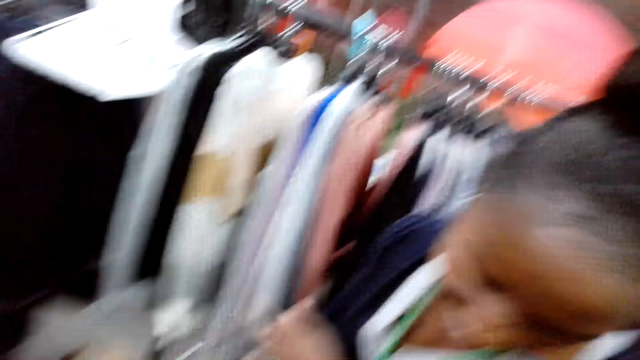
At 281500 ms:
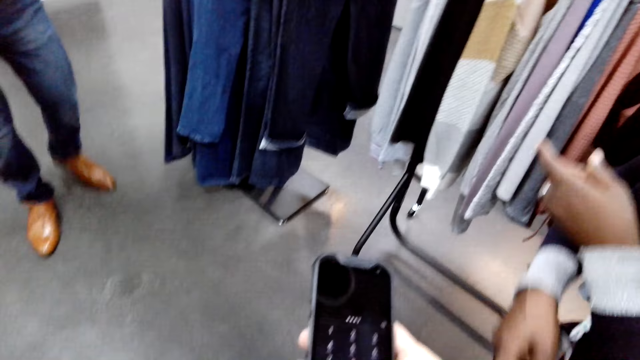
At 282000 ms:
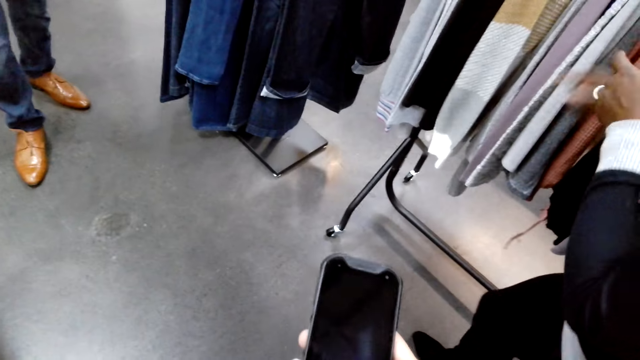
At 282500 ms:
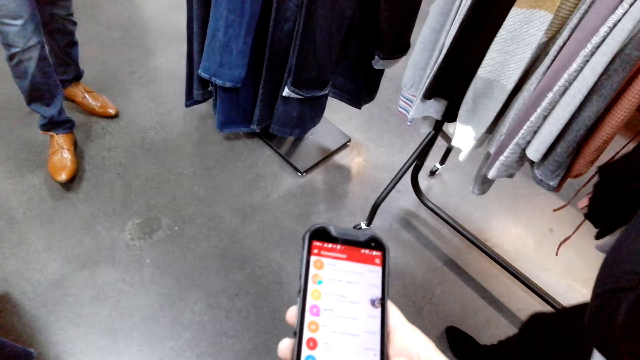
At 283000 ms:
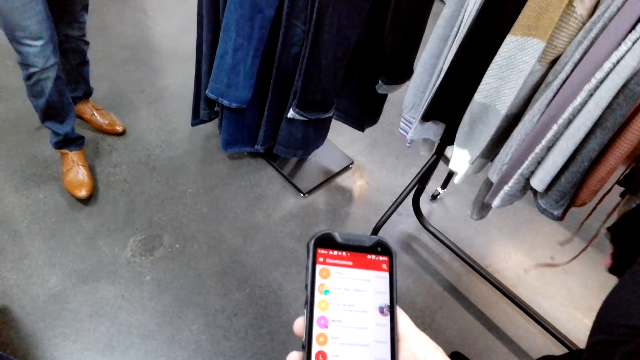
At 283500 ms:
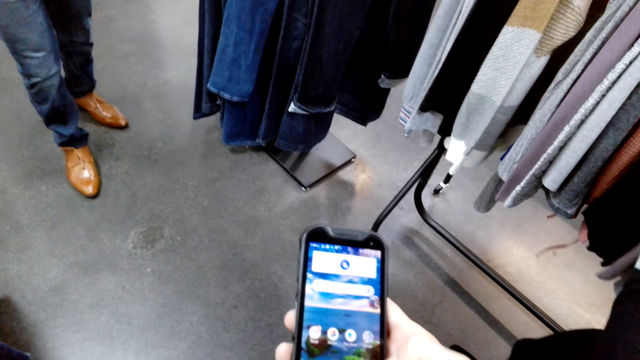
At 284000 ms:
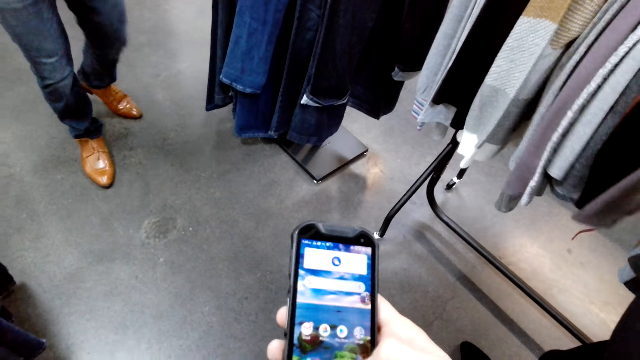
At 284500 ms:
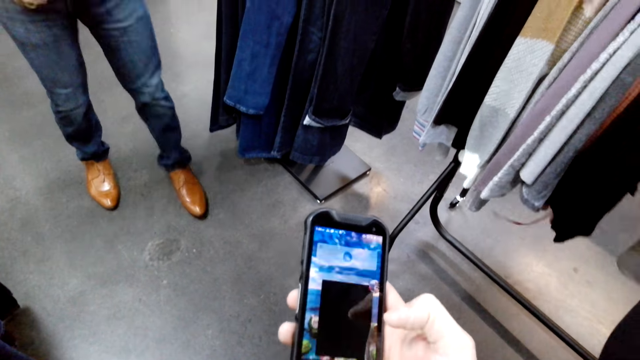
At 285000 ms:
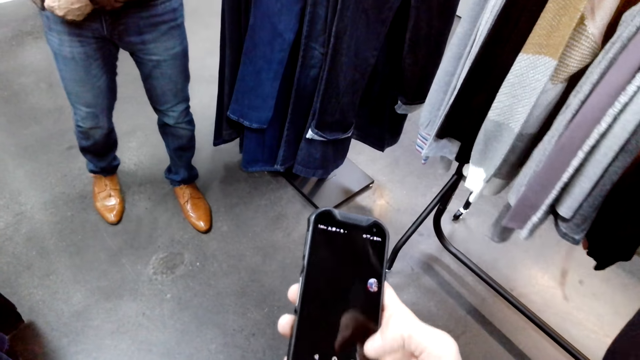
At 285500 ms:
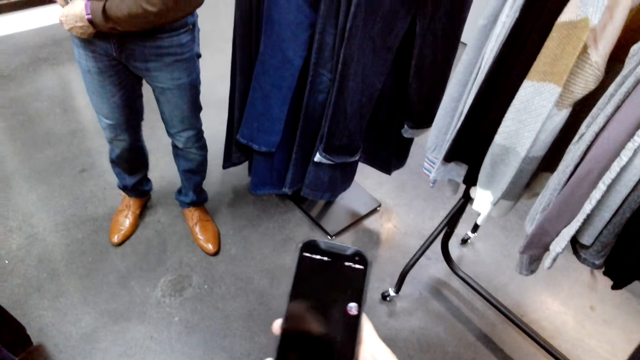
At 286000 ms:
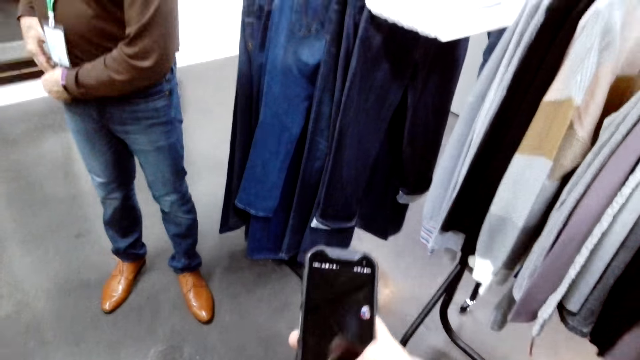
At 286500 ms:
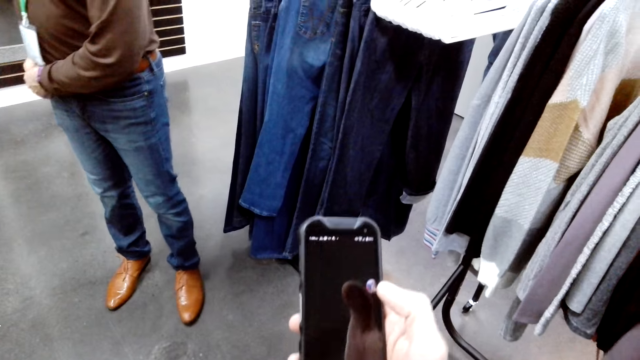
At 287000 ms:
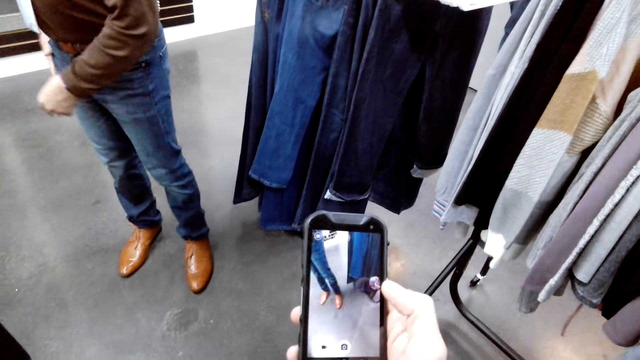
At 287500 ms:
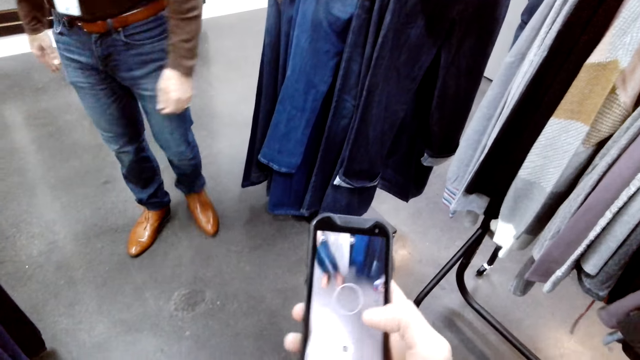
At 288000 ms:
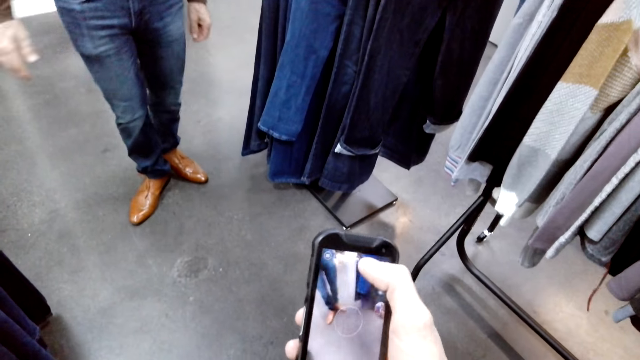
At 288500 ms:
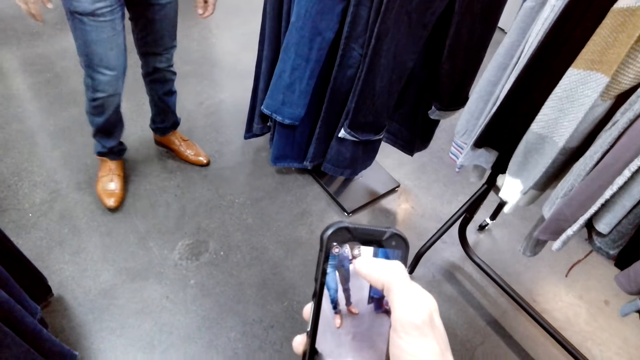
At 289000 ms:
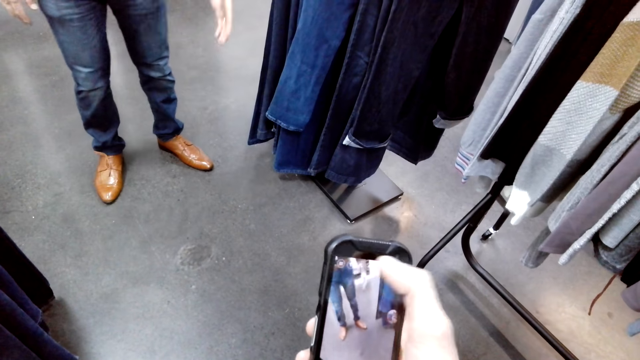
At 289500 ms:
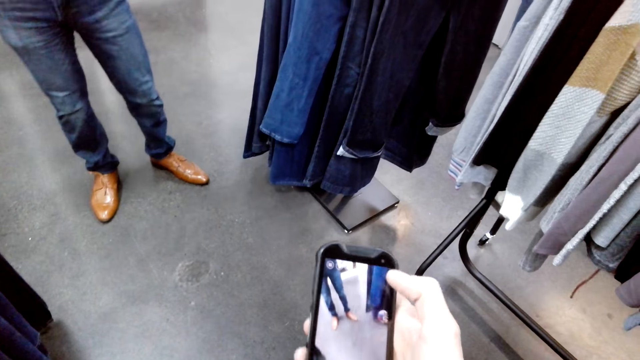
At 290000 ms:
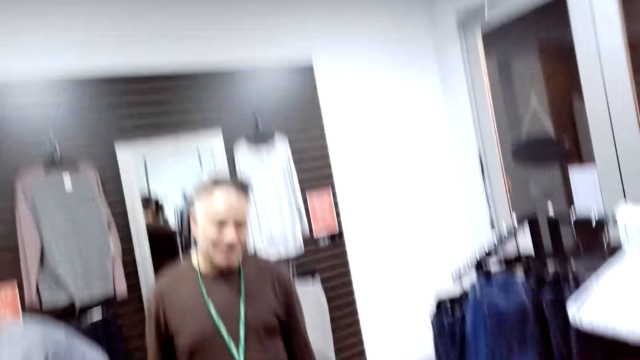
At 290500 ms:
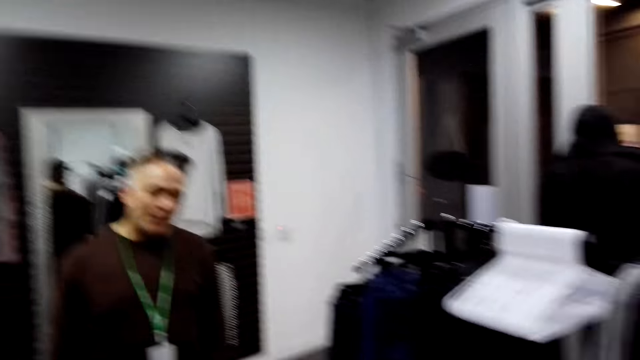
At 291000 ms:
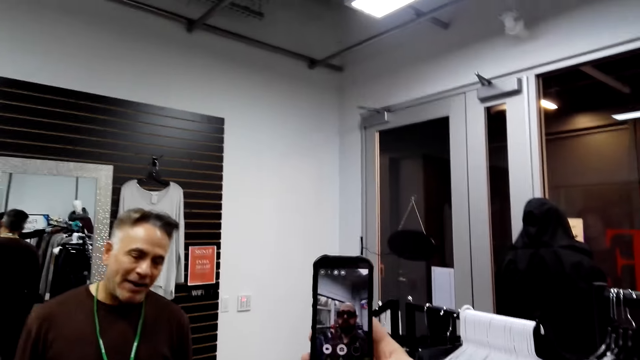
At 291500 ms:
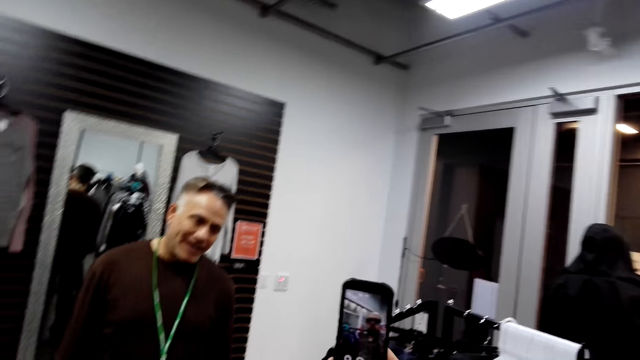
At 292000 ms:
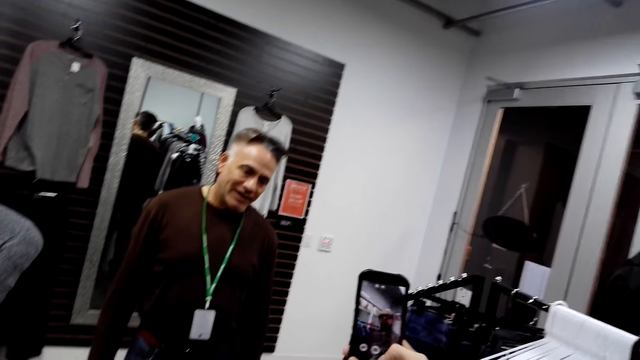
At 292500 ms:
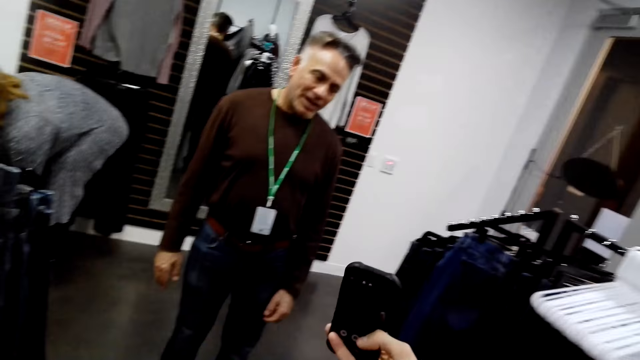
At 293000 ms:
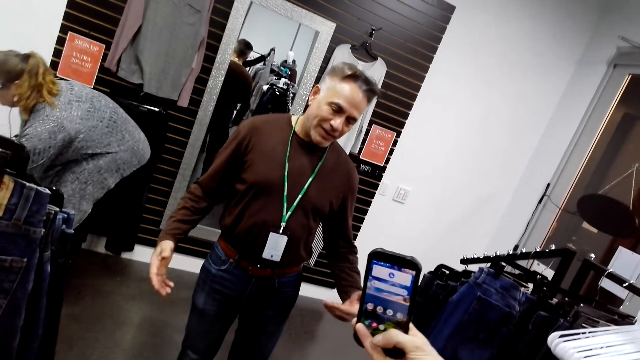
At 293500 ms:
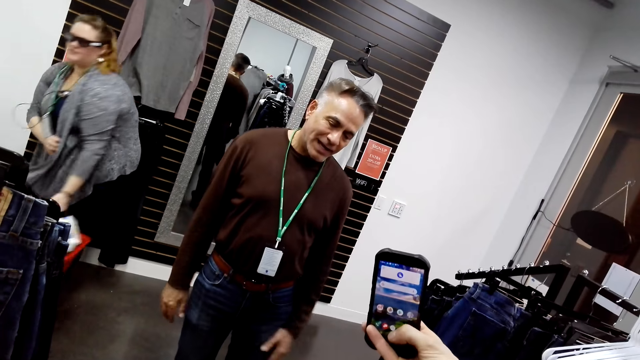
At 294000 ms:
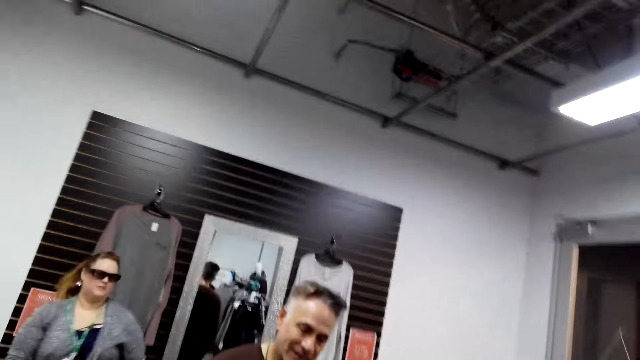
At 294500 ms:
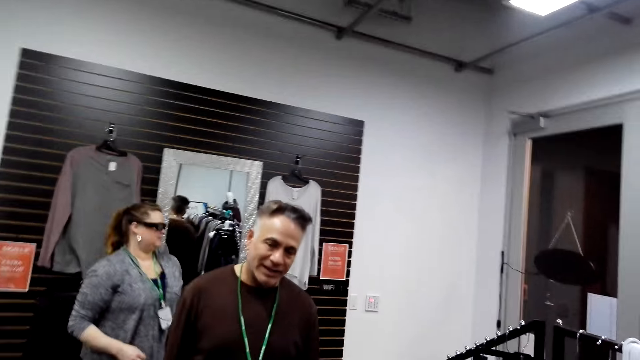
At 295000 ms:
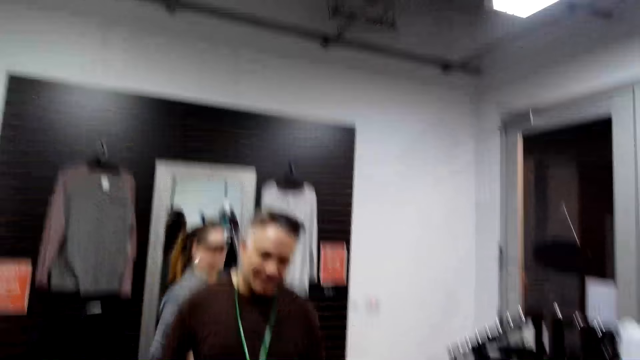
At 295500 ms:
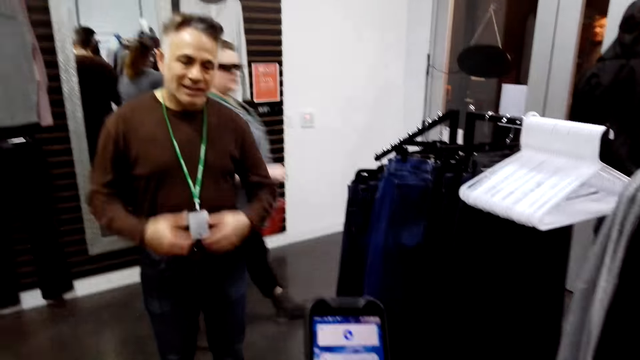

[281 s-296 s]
A woman converses with the camera wearer. The camera wearer operates a phone. A person pockets his cellphone. A man makes a step. Another person picks the shopping bag. Another man converses with the camera wearer. The camera wearer takes a picture of the other man with a camera. The other person walks with shopping in the supermarket.

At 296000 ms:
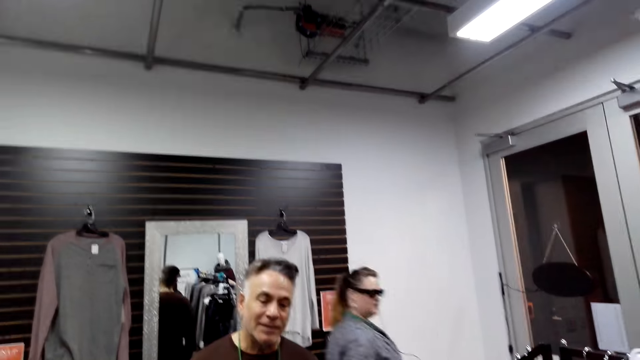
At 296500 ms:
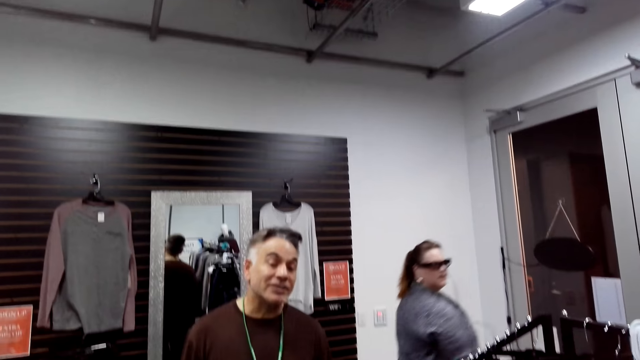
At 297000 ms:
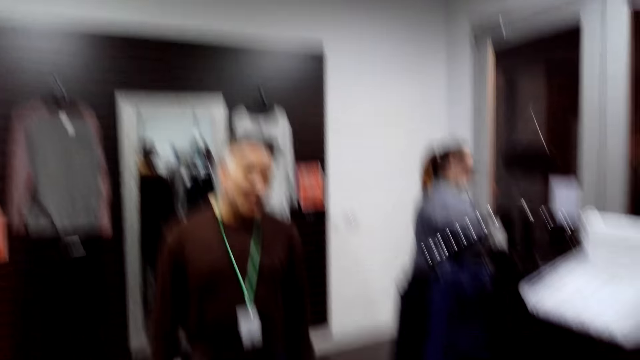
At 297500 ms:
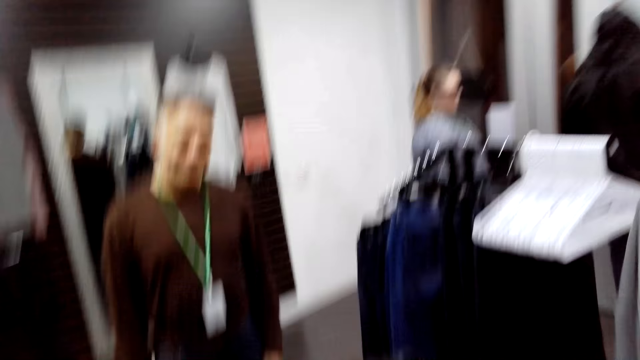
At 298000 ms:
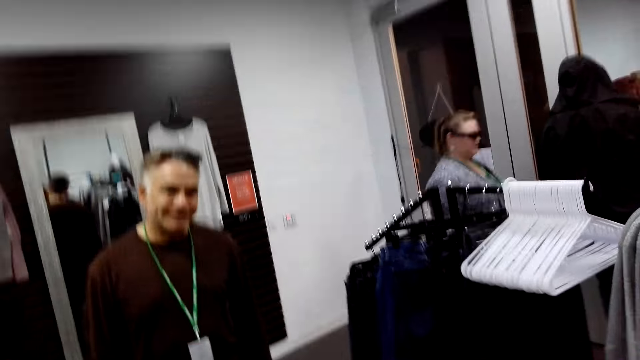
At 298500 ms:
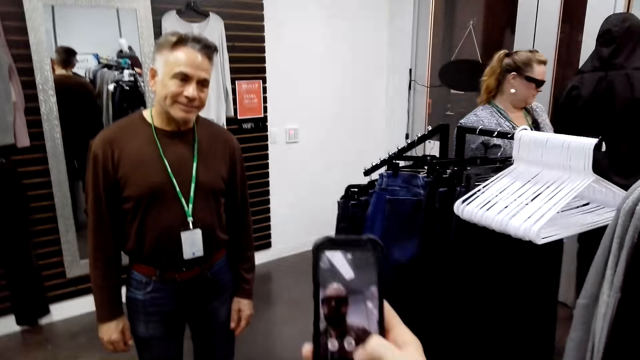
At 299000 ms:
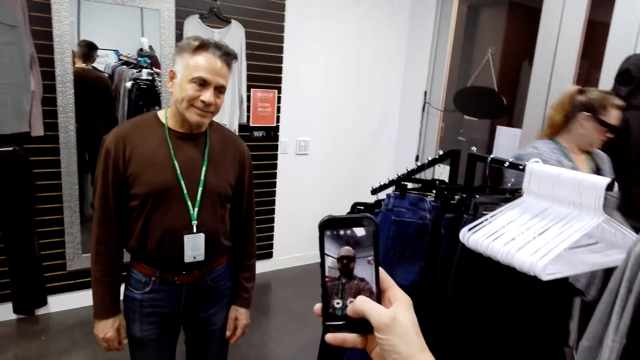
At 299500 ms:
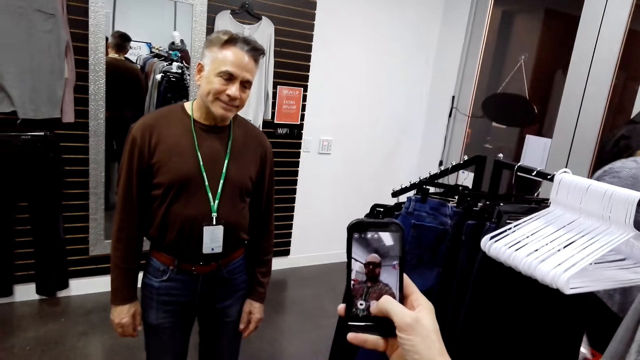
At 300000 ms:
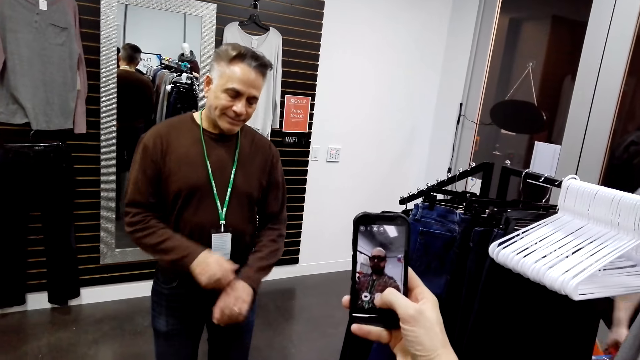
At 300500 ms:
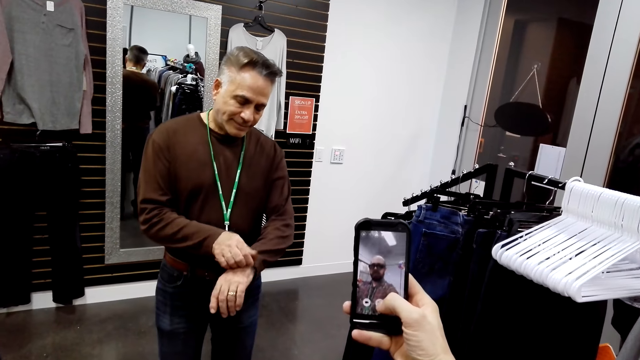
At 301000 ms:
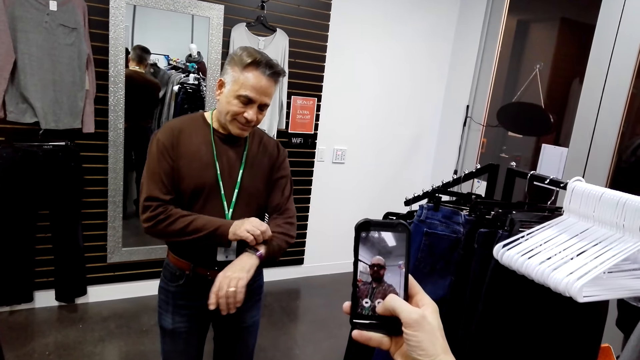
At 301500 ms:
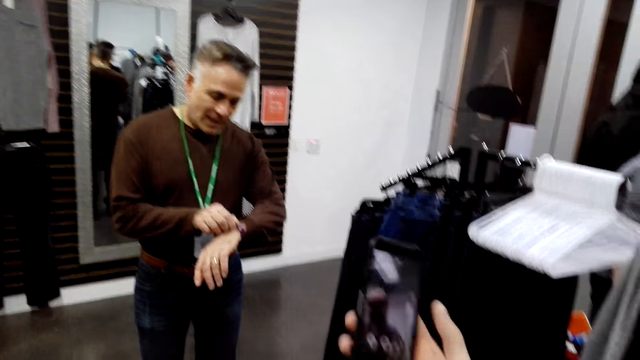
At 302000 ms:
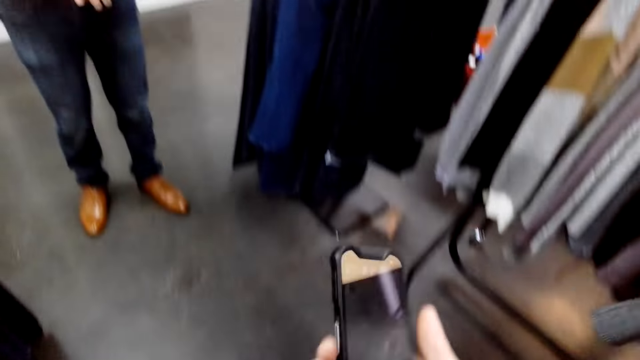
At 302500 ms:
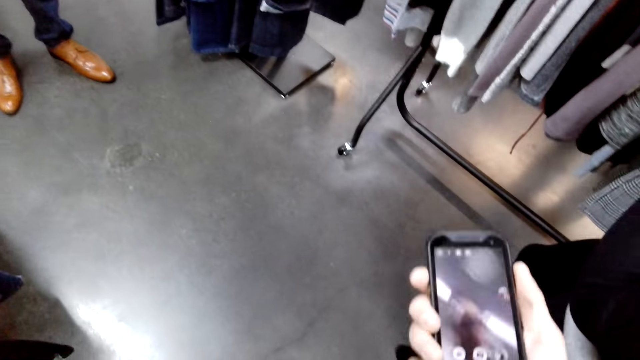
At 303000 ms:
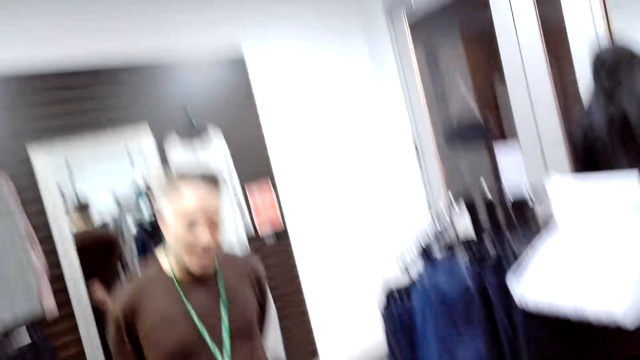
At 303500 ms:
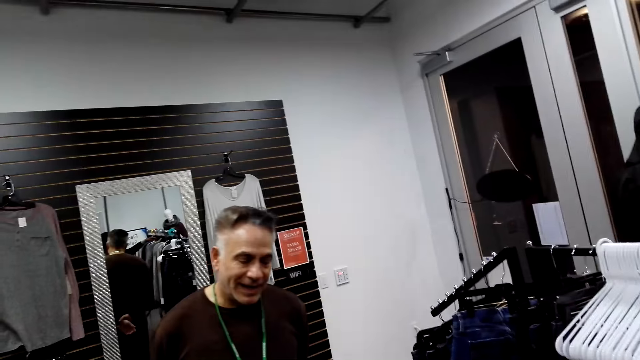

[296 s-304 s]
The camera wearer converses with a man. The man folds his sleeves and checks his watch. The camera wearer looks around the floor.
